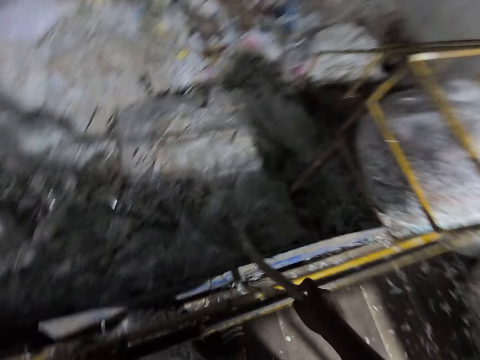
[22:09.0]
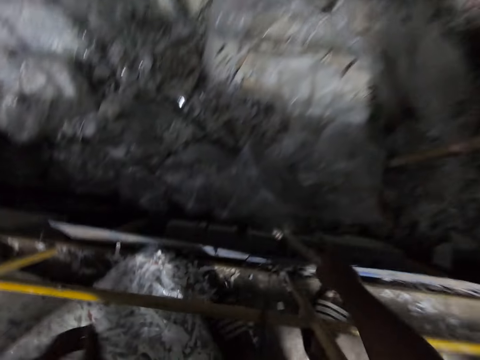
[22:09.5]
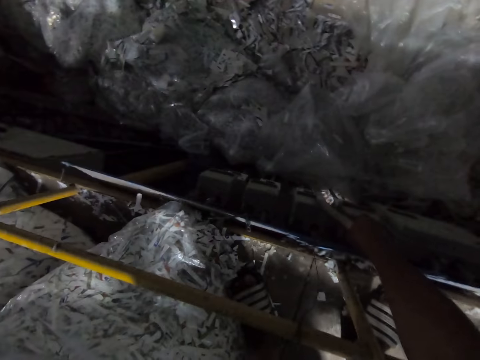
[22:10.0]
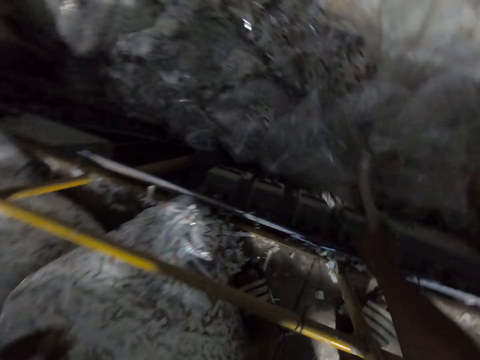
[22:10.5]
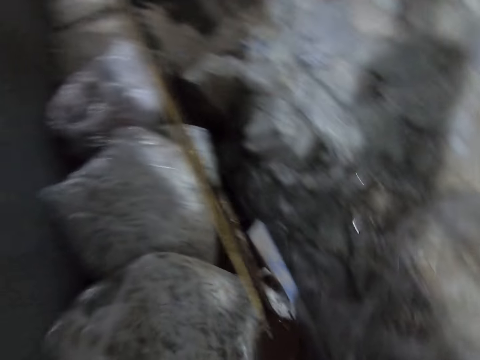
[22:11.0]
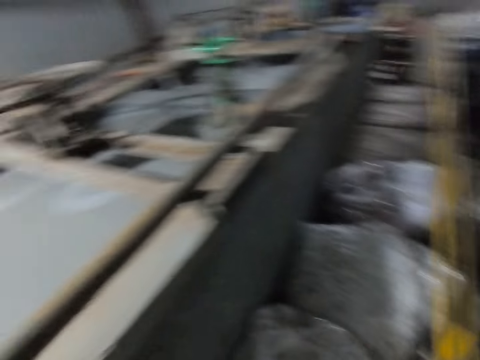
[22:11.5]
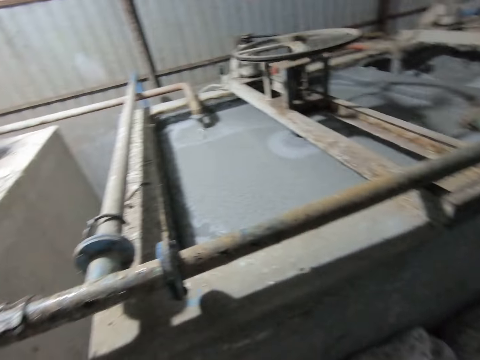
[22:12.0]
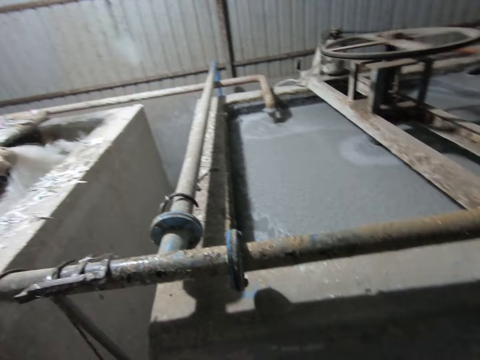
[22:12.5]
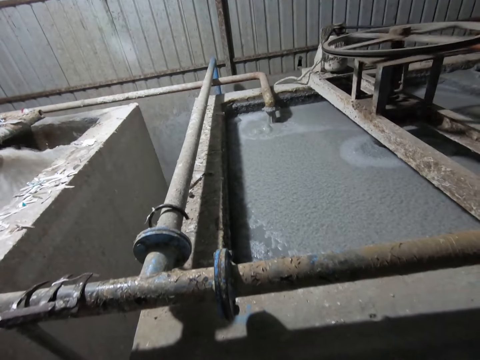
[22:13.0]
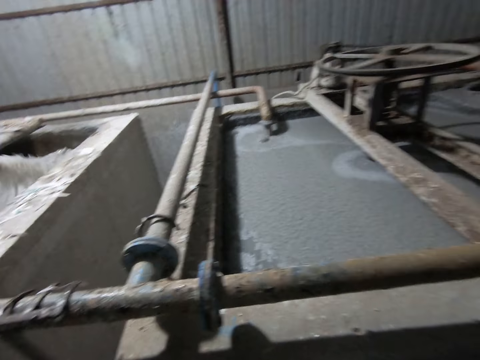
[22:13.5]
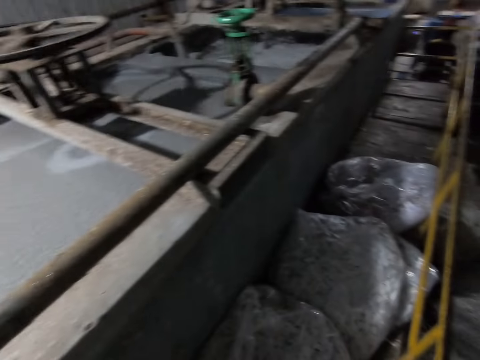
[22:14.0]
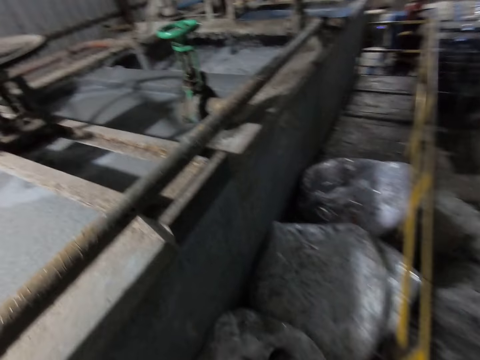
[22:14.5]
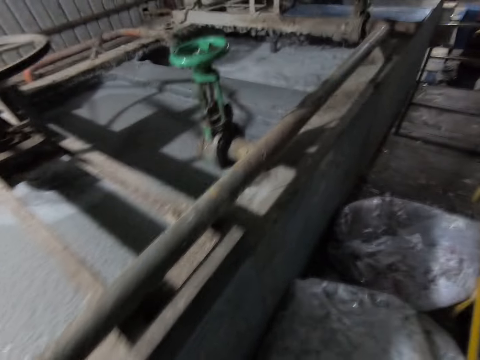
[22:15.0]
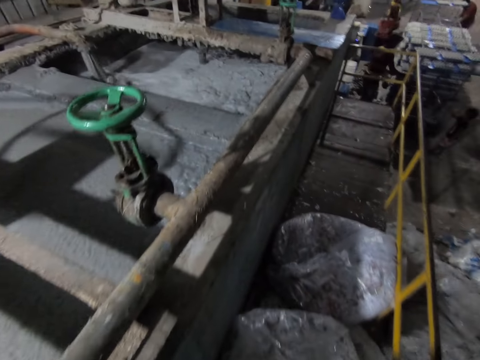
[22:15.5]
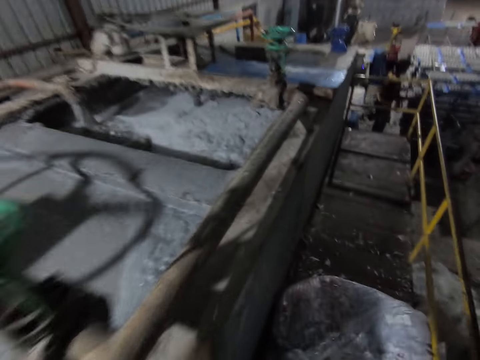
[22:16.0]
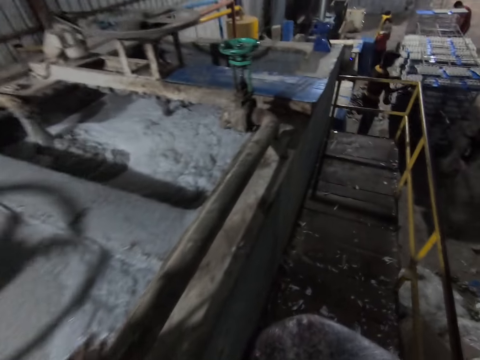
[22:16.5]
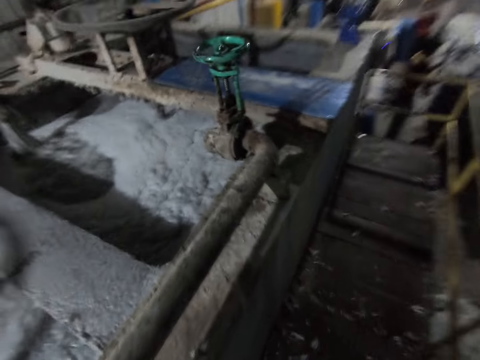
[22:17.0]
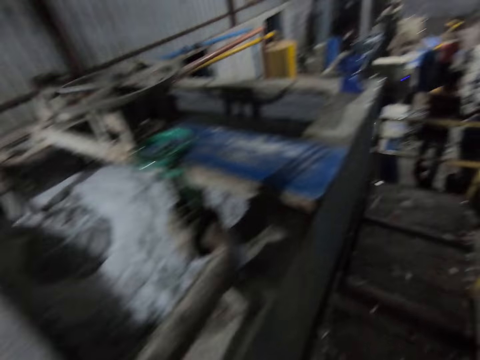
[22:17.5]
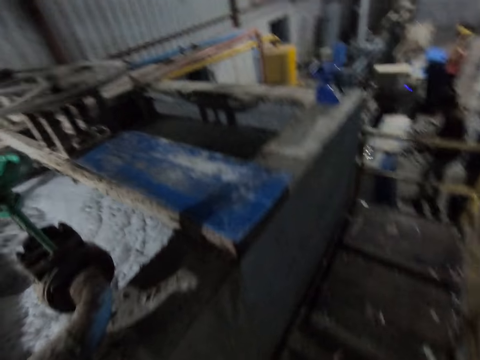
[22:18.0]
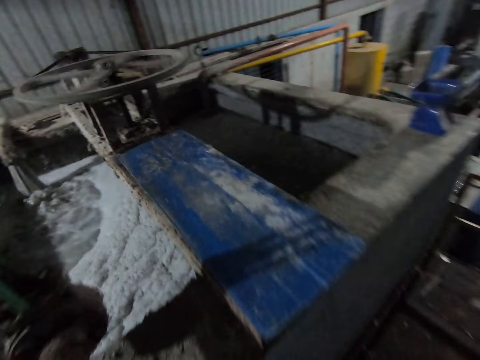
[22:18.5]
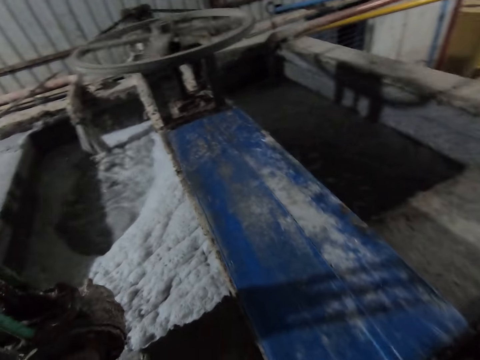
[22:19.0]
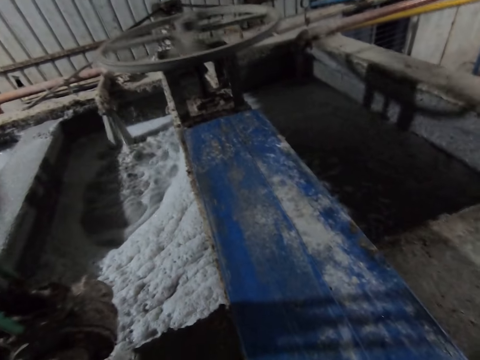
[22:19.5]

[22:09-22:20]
The camera wearer holds the handrail with his left hand. He gently taps the fuse on the wall with the stick in his right hand. He stretches his hand towards the switch. He turns to the other side. He looks around the industry. He holds a pipe on the pulp pool with his left hand. He walks beside the metal rail.

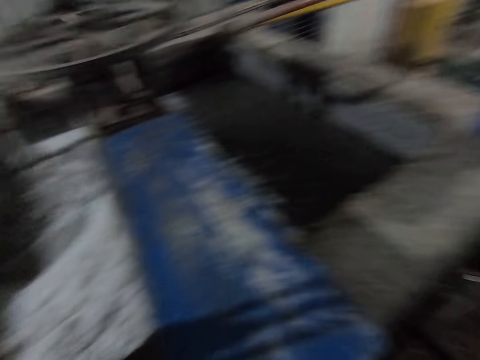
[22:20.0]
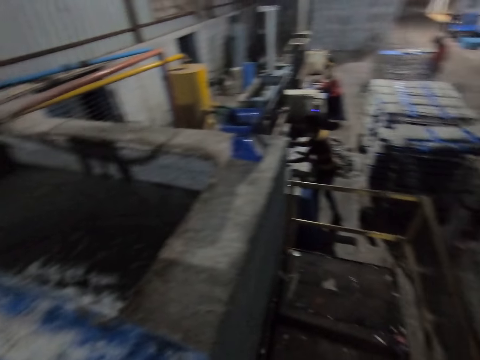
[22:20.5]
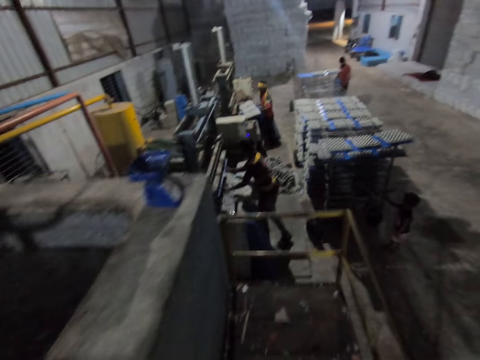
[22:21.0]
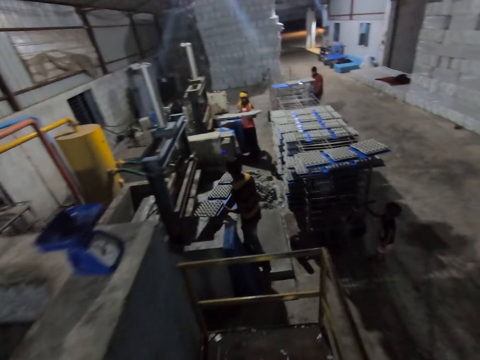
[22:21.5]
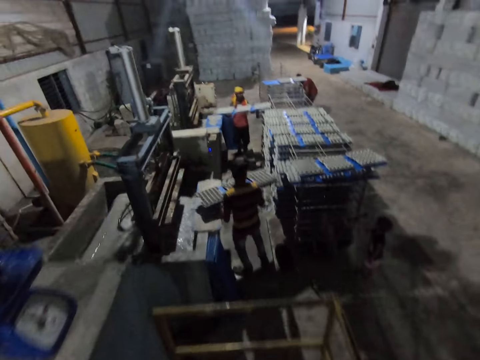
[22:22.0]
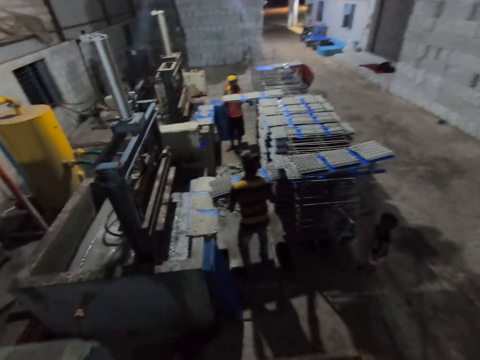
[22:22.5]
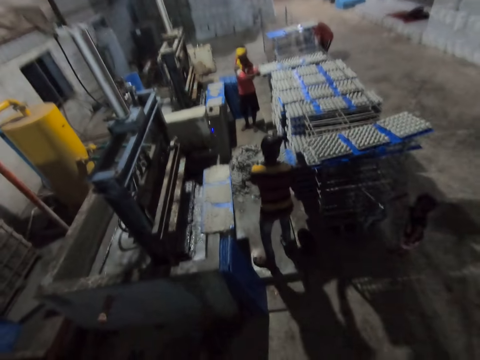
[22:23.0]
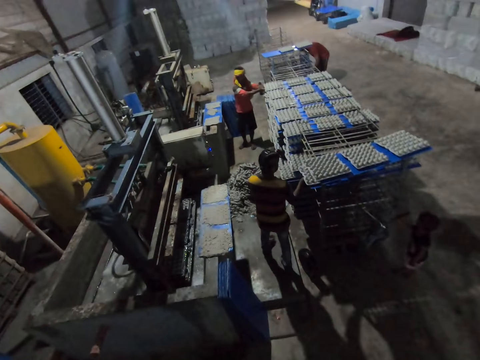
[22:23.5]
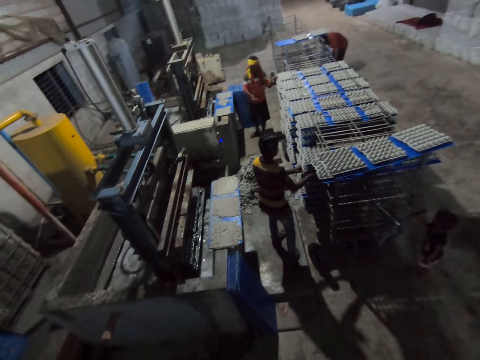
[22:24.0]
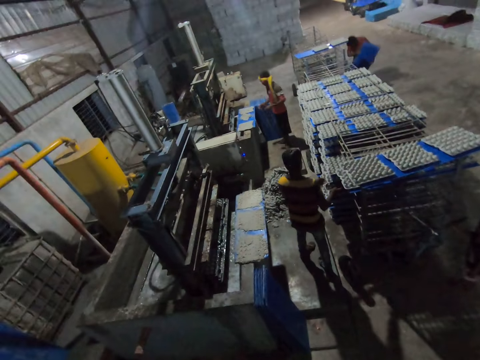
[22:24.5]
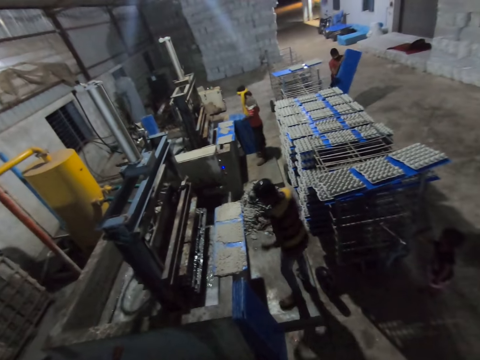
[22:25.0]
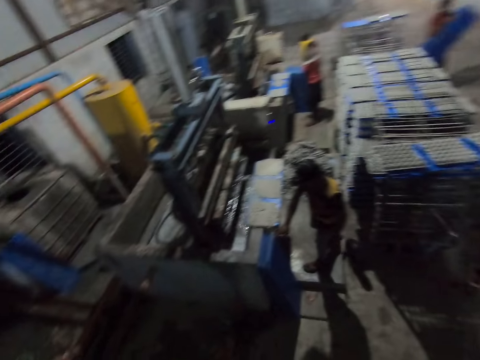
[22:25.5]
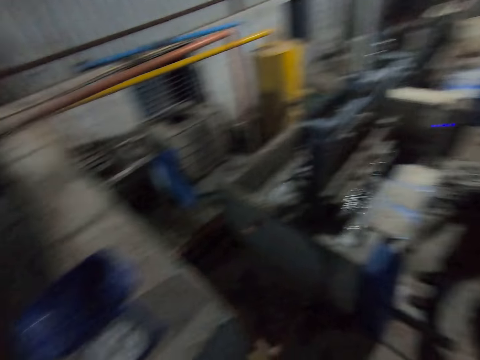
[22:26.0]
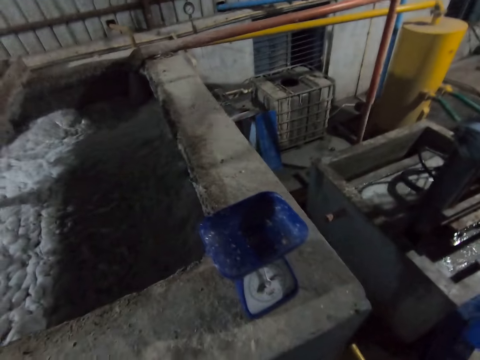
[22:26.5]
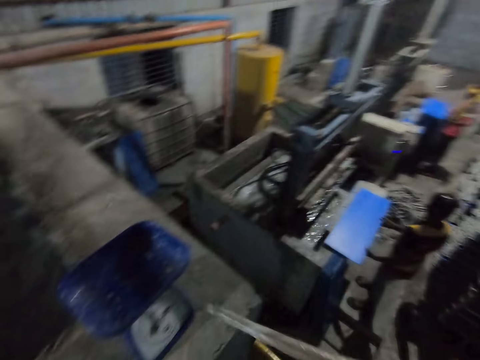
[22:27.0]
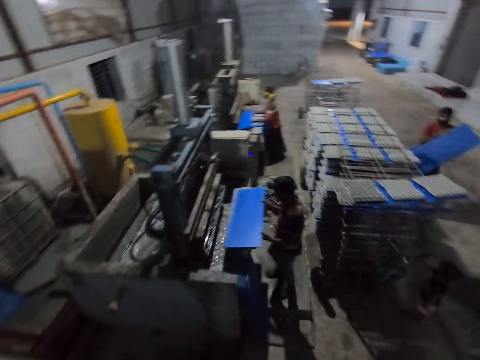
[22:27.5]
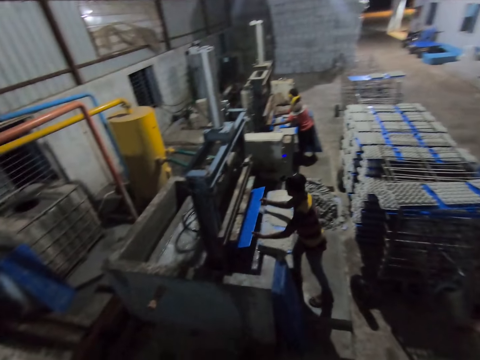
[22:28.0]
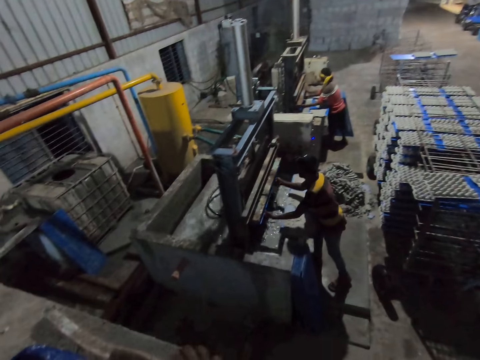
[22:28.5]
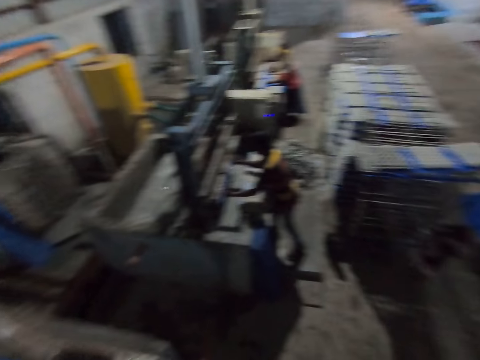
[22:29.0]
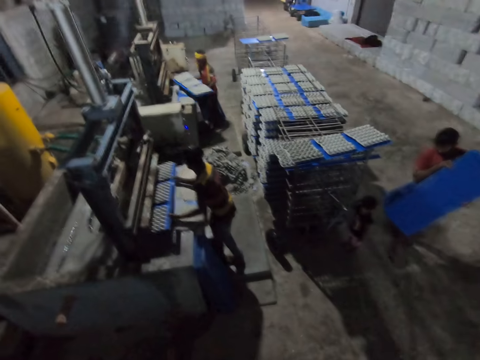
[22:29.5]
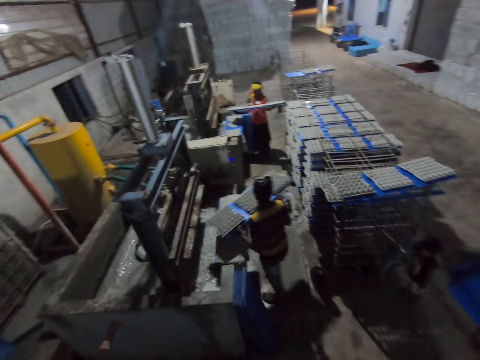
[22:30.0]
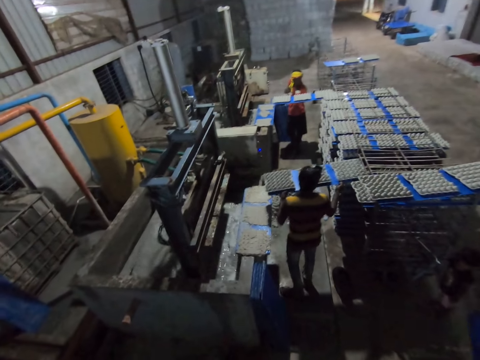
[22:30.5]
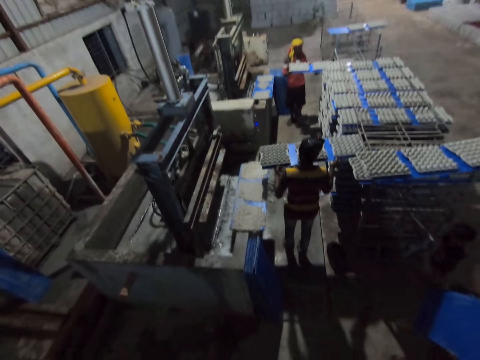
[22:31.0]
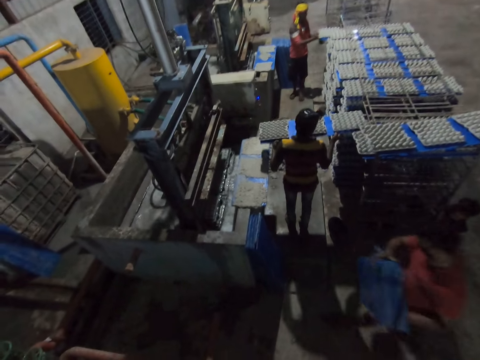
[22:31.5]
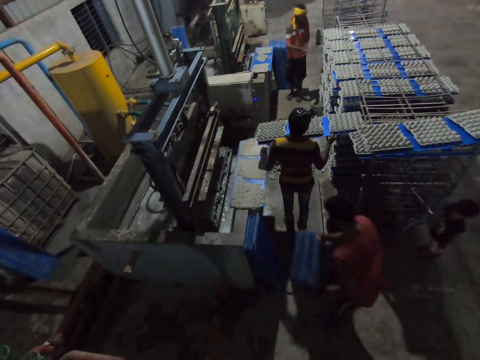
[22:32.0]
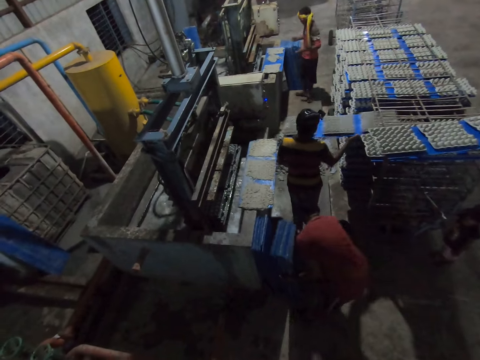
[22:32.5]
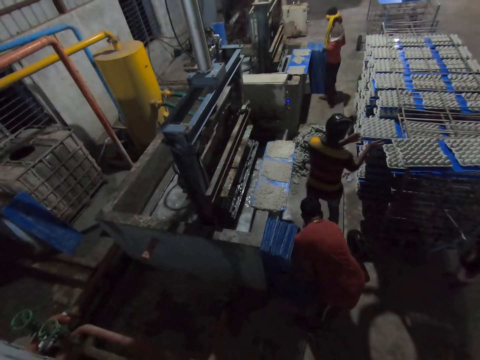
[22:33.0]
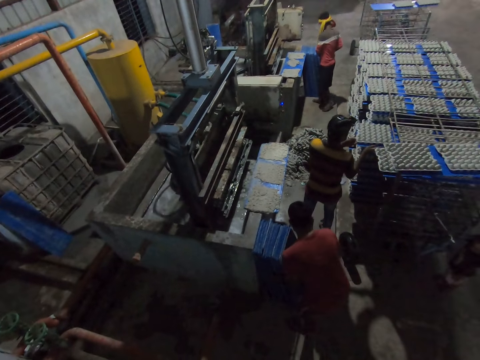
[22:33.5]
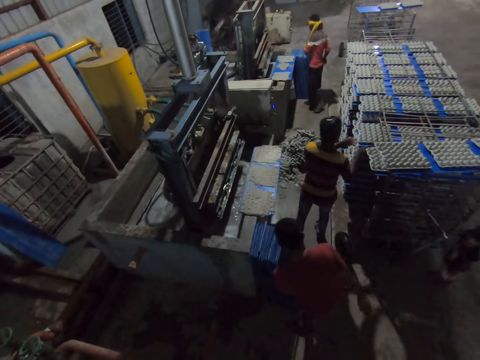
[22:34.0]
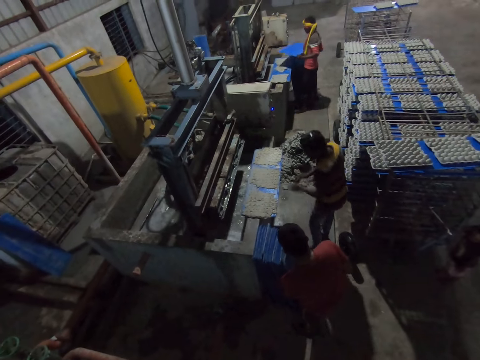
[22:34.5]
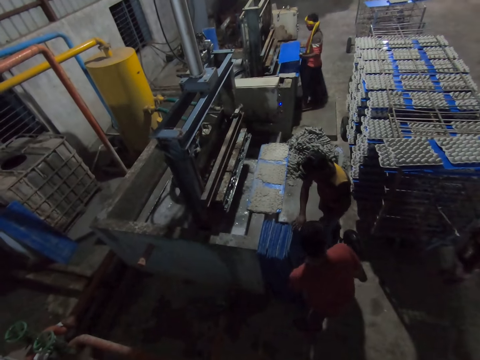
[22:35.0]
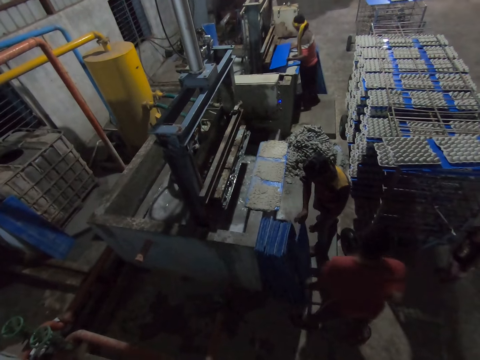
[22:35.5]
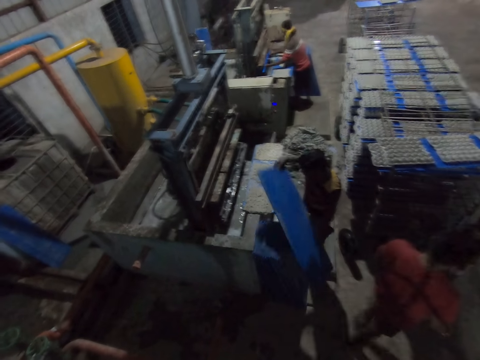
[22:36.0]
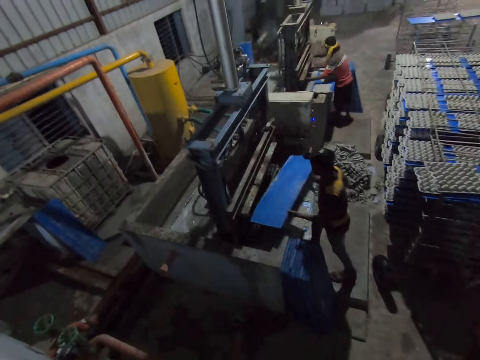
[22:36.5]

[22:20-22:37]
A man removes some egg trays with a PVC sheet in both hands from the pulp molding machine. Another man removes some egg trays with a PVC sheet in both hands from the pulp molding machine. The camera wearer looks around the industry. The first man drops the egg trays with the PVC sheets on the rack with both hands. The second man drops the egg trays with the PVC sheets on the rack with both hands. A third man carries the PVC sheets from the ground with both hands. The first man picks up a PVC sheet from the PVC sheets on the ground with both hands. The second man picks up a PVC sheet from the PVC sheets on the ground with his right hand, and holds the PVC sheet with both hands. The first man puts the PVC sheet in the pulp molding machine with both hands. The second man puts the PVC sheet in the pulp molding machine with both hands. The first man removes some egg trays with the PVC sheet in both hands from the pulp molding machine. The second man removes some egg trays with the PVC sheet in both hands from the pulp molding machine. The first man drops the egg trays with the PVC sheets on the rack with both hands. The second man drops the egg trays with the PVC sheets on the rack with both hands. The third man drops the PVC sheets on the PVC sheets with both hands. The first man picks up a PVC sheet from the PVC sheets on the ground with both hands. The second man picks up a PVC sheet from the PVC sheets on the ground with his right hand. The first man puts the PVC sheet in the pulp molding machine with both hands. The second man holds the PVC sheet with both hands.
